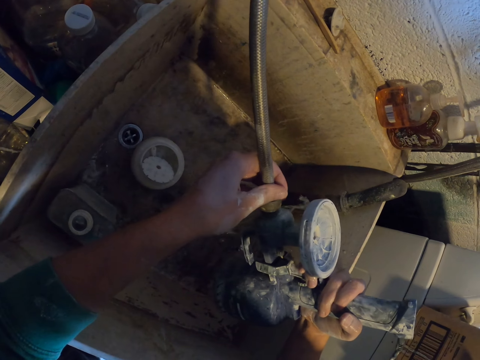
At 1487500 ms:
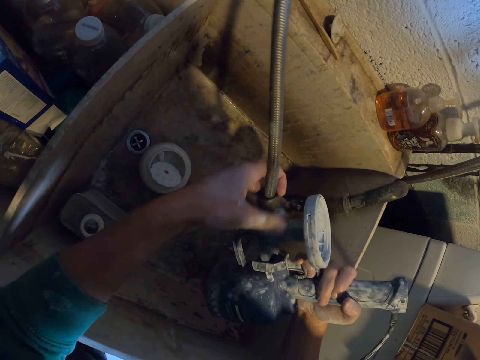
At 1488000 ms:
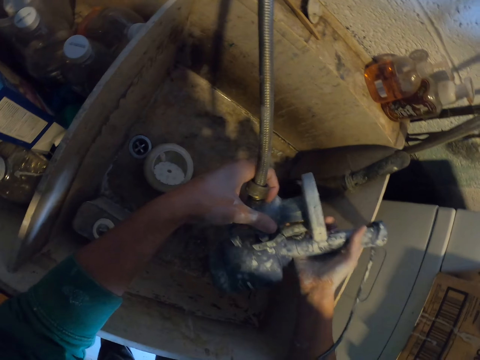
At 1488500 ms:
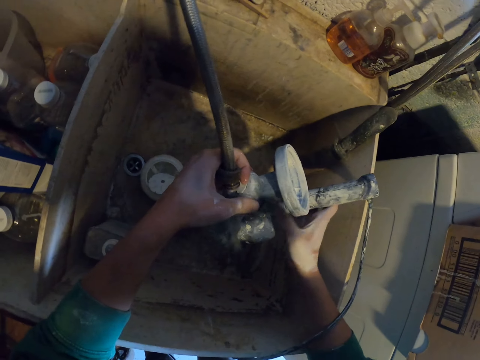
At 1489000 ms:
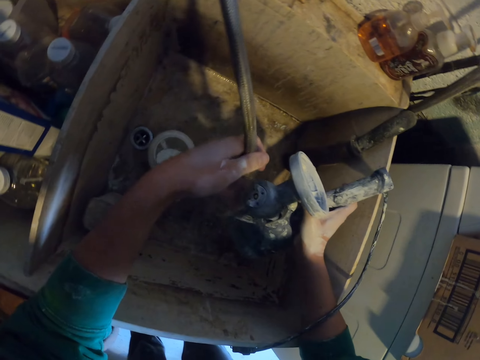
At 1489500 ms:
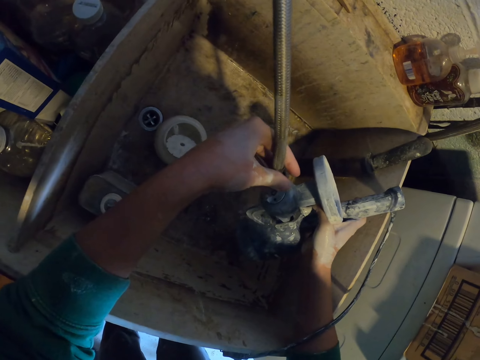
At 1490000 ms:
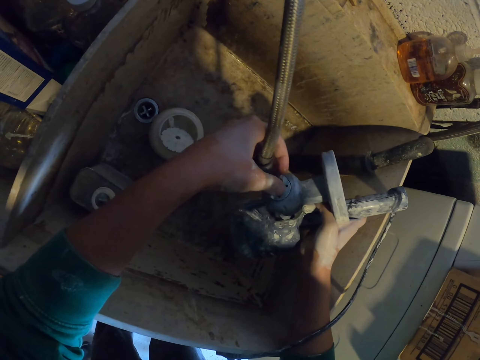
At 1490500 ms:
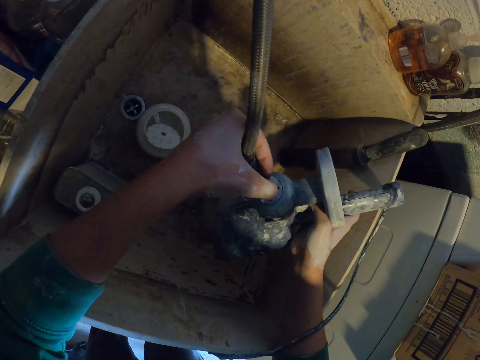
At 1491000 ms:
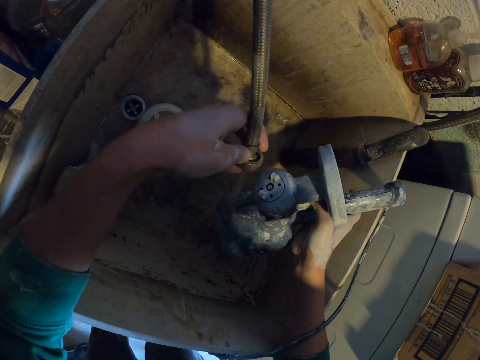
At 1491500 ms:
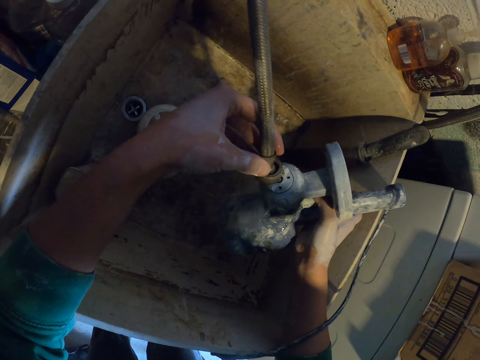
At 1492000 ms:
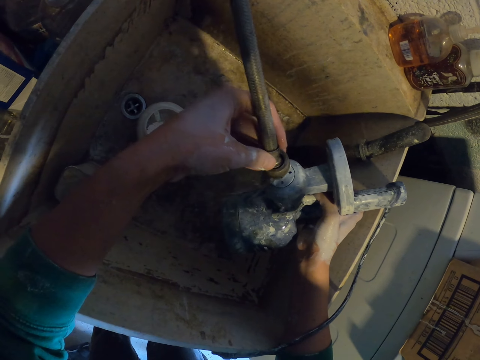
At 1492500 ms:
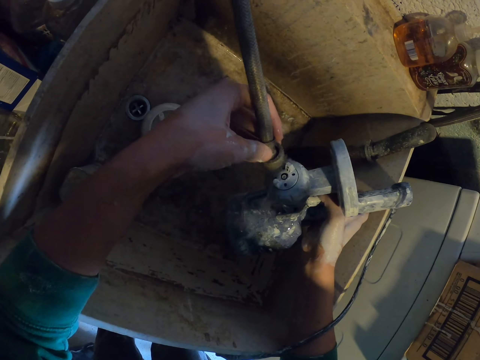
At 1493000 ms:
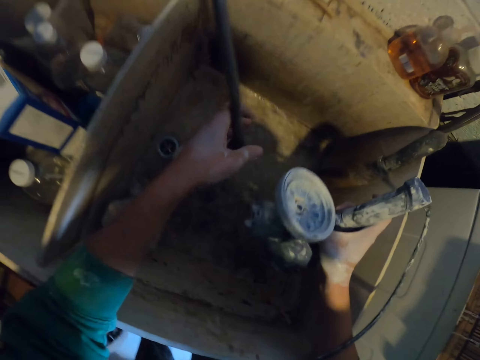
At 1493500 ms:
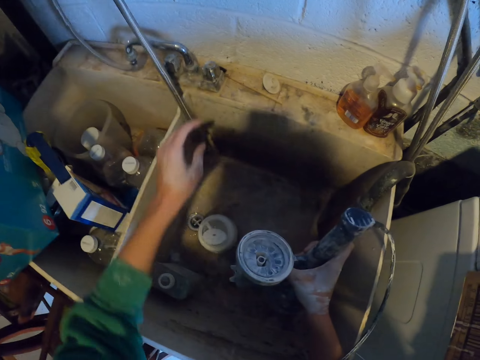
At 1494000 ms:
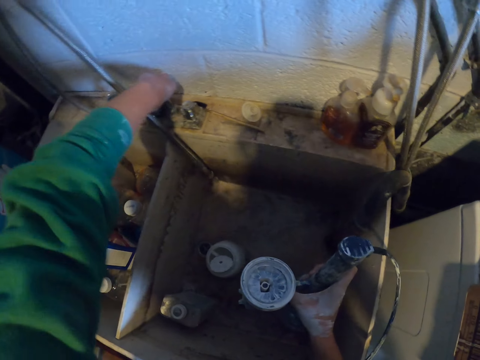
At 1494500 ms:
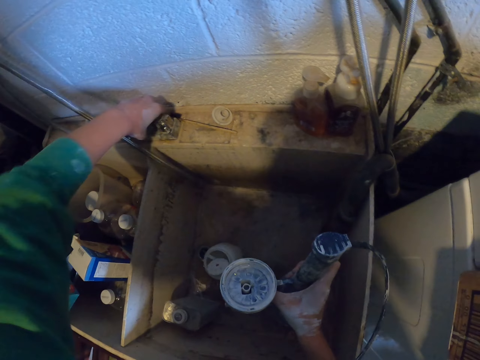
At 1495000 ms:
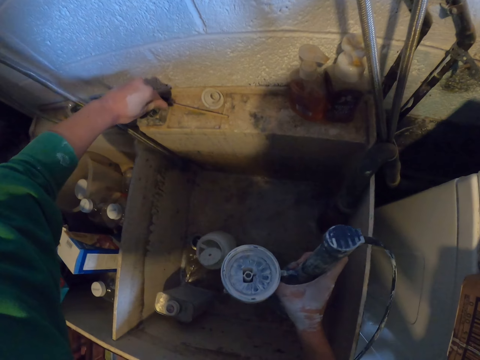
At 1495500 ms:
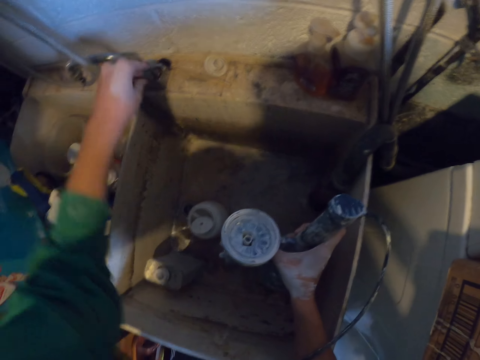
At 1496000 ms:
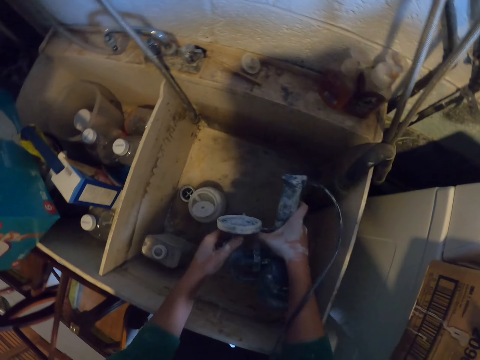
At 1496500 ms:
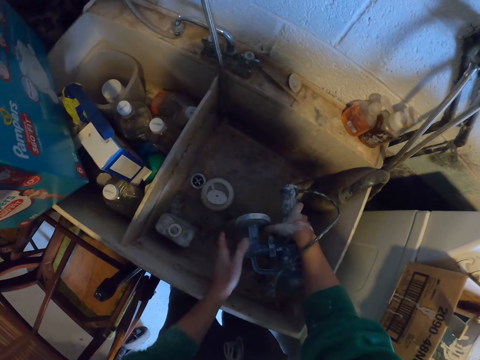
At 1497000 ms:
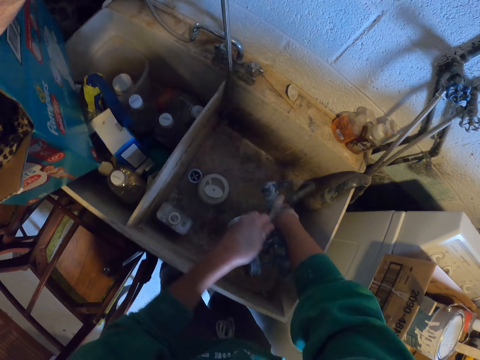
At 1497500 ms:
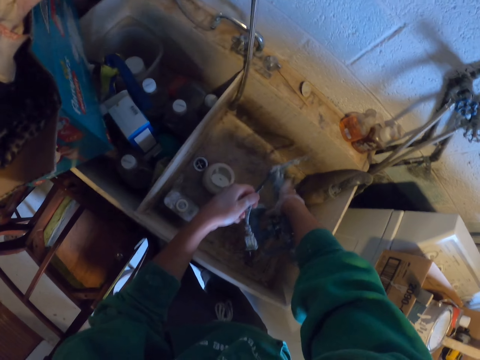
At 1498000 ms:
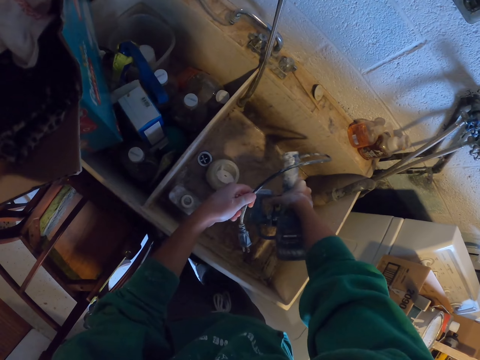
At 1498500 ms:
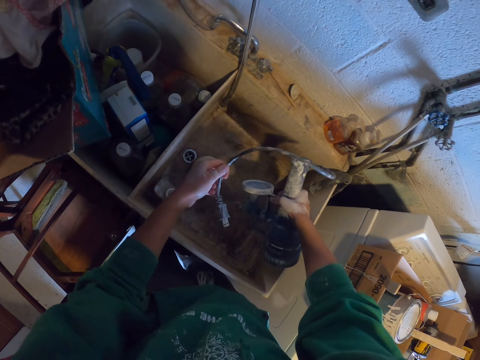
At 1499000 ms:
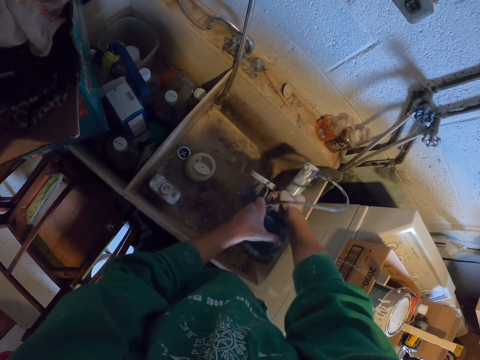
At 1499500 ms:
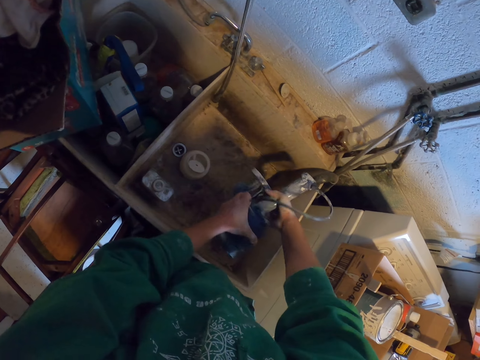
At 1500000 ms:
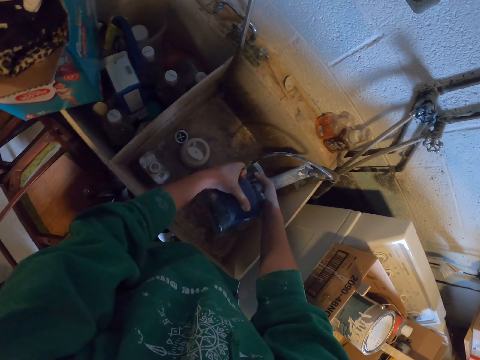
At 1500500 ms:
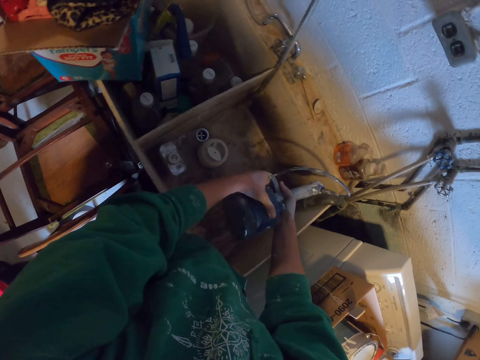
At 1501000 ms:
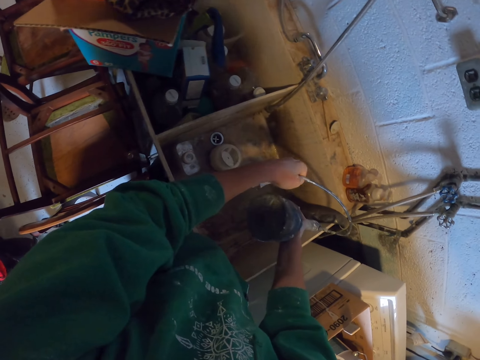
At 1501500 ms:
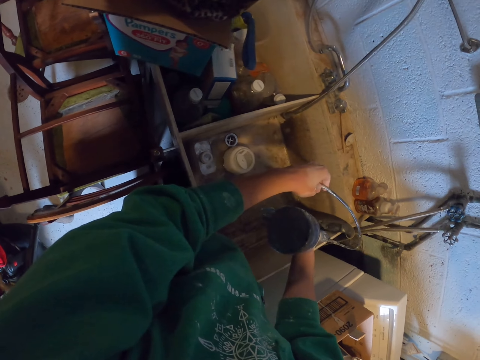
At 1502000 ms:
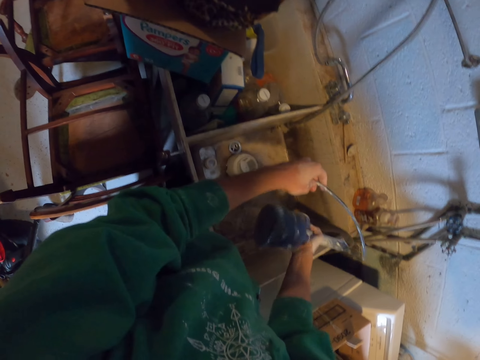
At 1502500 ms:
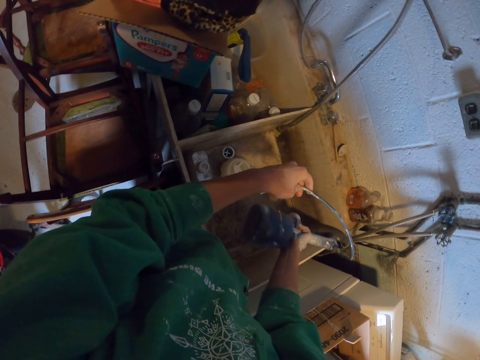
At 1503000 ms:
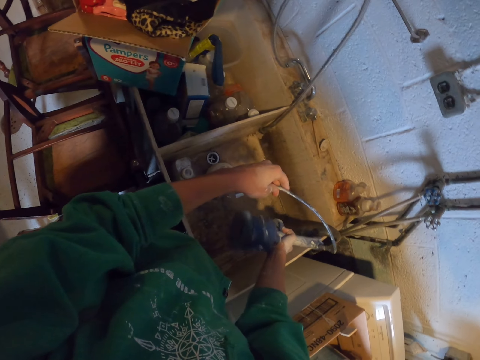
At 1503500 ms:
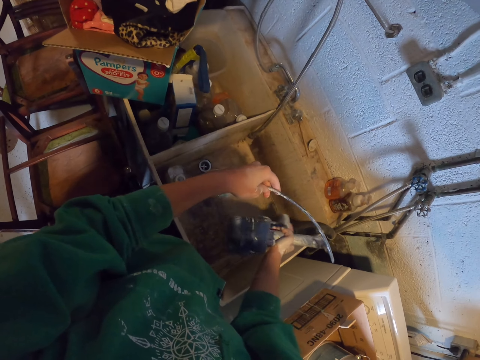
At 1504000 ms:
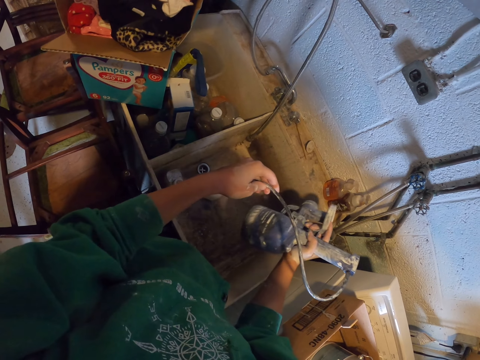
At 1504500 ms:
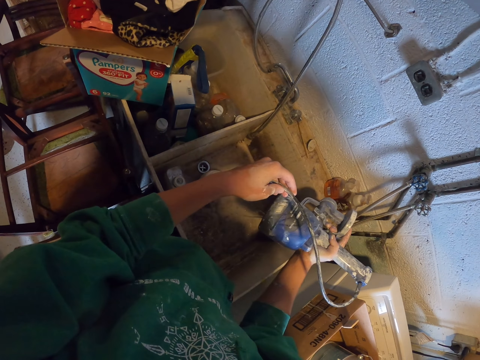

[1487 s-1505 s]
The camera wearer moves the metal and pipe on the hand. They move the thumb on the plastic. They move the pipe of water in the plastic. They move the pipe aside. They close the taps of water. They move the metal in the container. They shake the metal in the container. They move the pipe. They hold a paint spray gun with hands. They shake the paint spray gun.

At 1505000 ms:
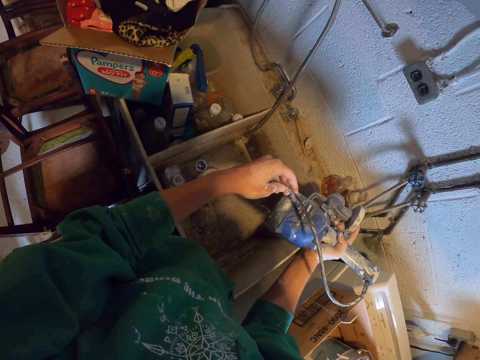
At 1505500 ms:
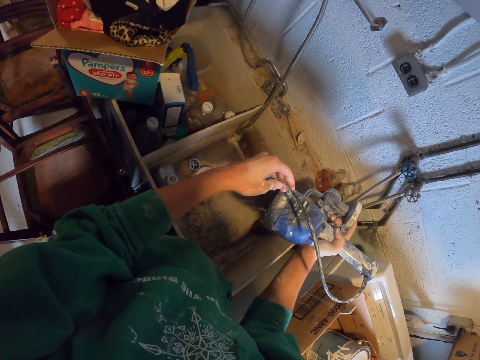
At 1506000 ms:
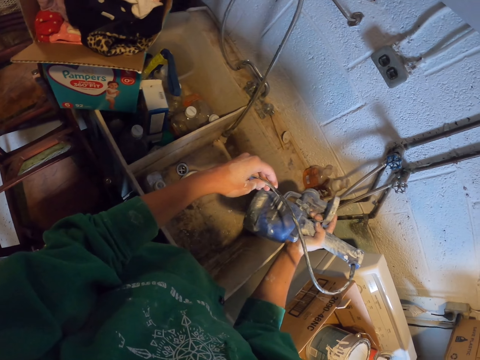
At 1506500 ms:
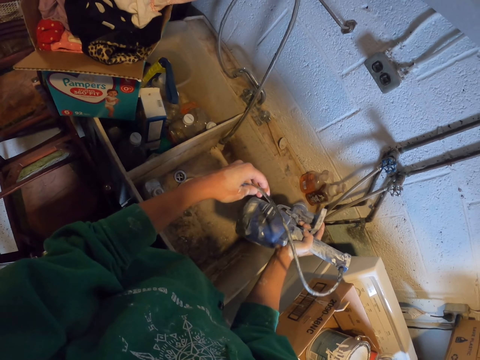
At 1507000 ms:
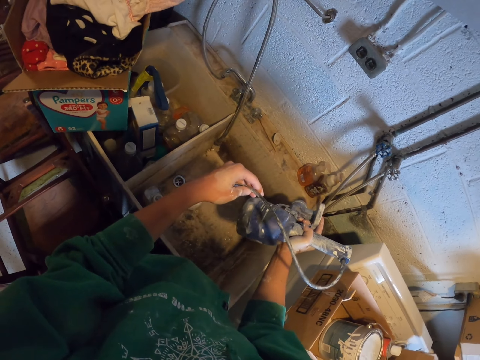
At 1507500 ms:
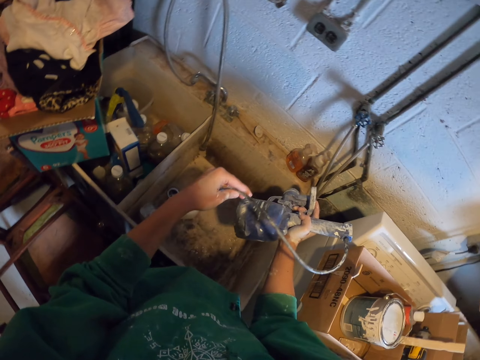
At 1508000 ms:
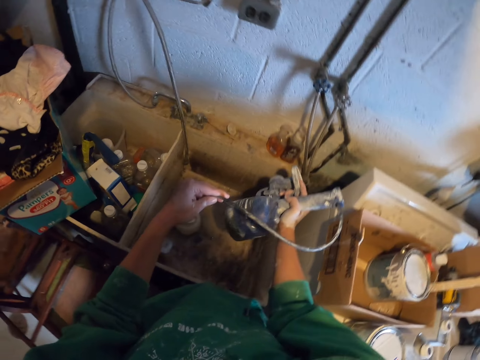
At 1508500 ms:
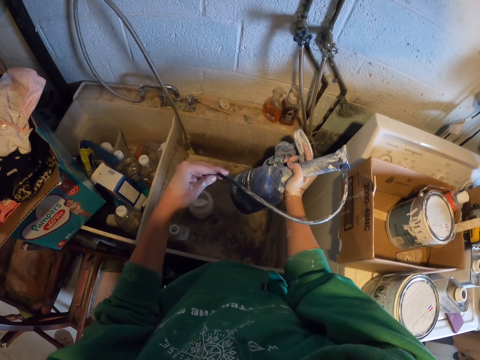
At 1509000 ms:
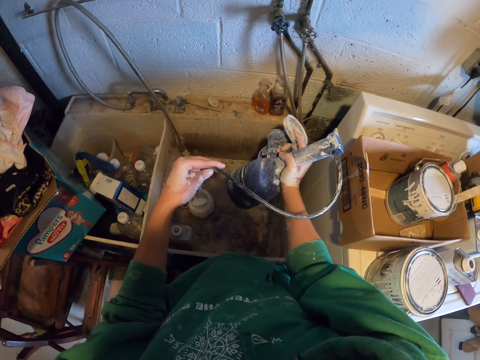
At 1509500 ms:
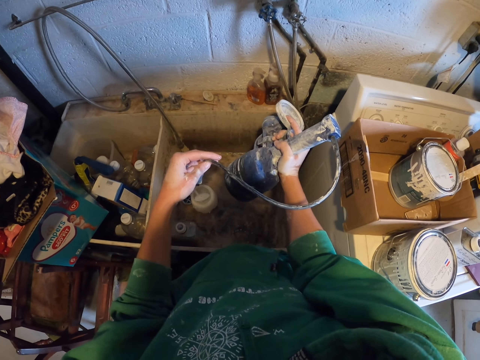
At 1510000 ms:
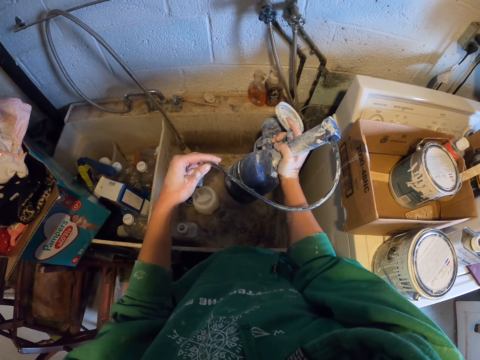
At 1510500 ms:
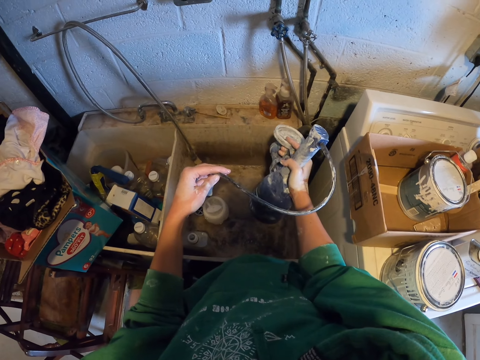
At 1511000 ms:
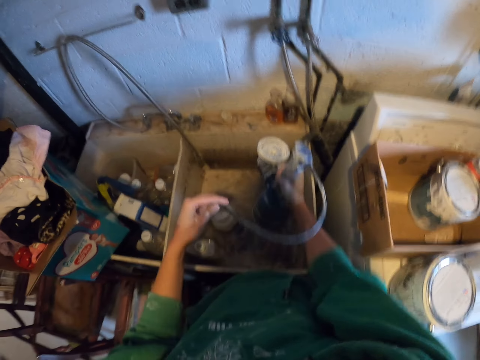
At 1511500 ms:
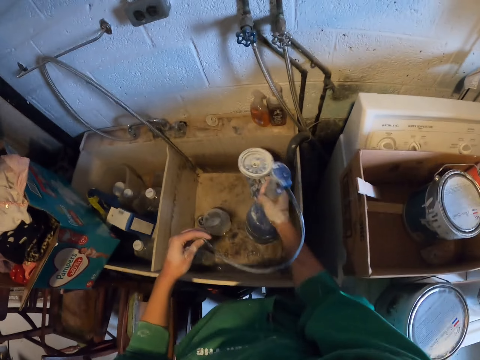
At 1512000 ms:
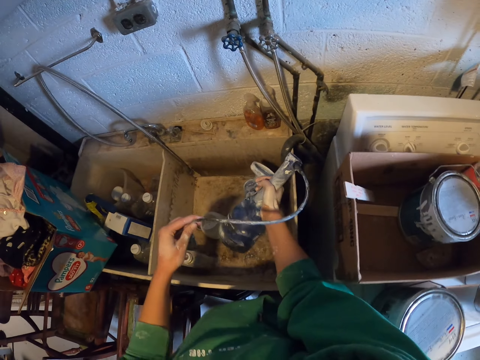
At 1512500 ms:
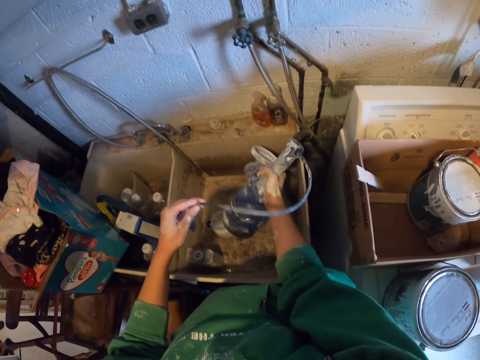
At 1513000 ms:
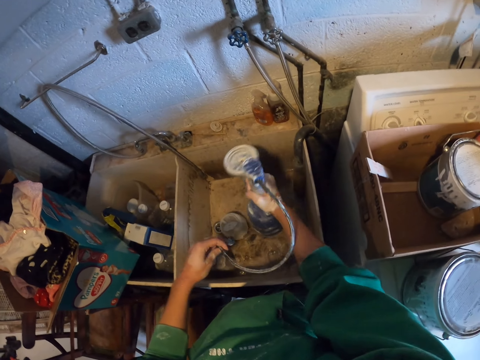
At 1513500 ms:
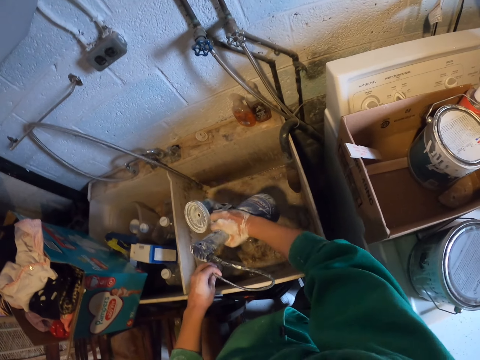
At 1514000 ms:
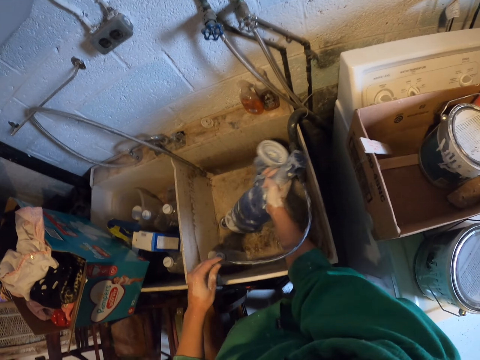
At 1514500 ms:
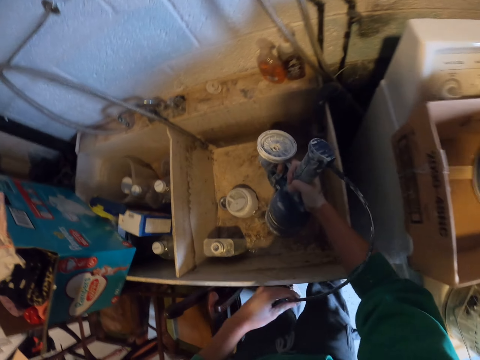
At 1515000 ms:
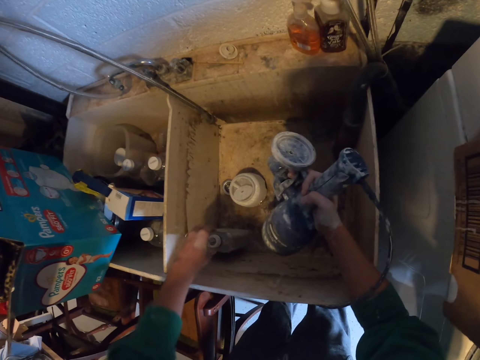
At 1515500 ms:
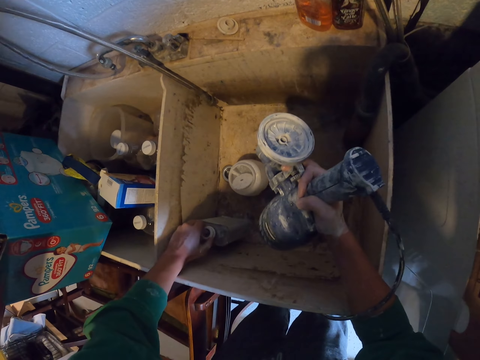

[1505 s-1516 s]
The camera wearer holds the pipe. They put a paint spray gun cable.
